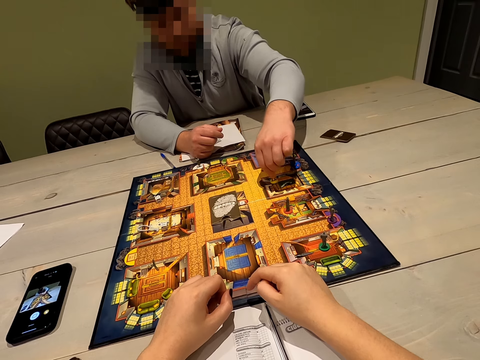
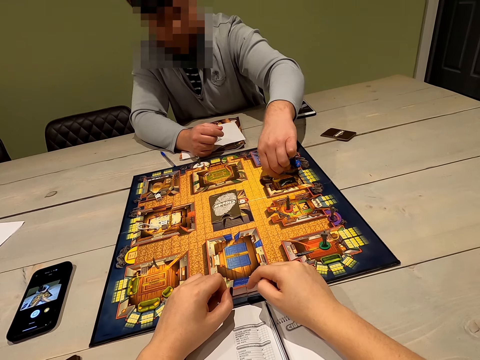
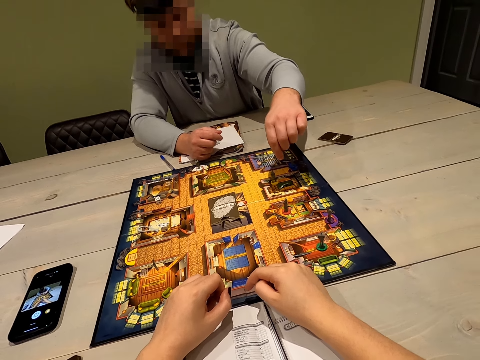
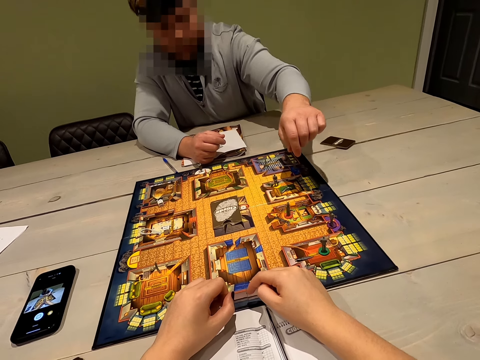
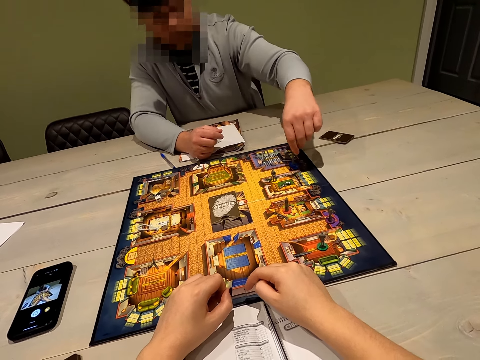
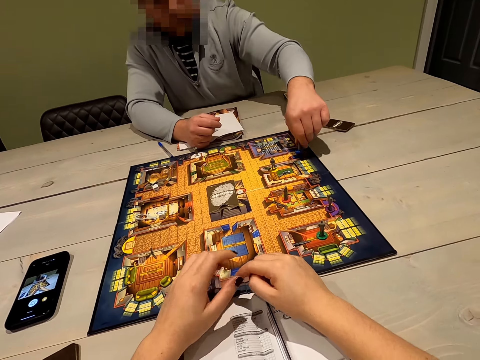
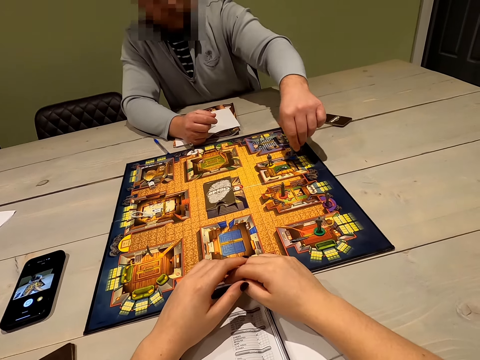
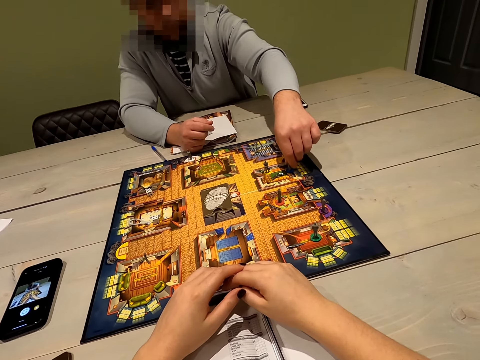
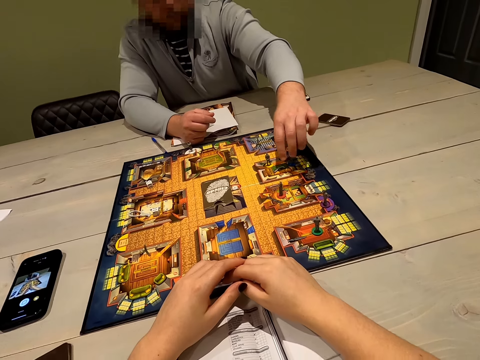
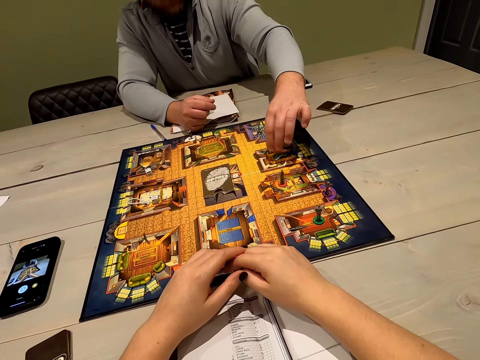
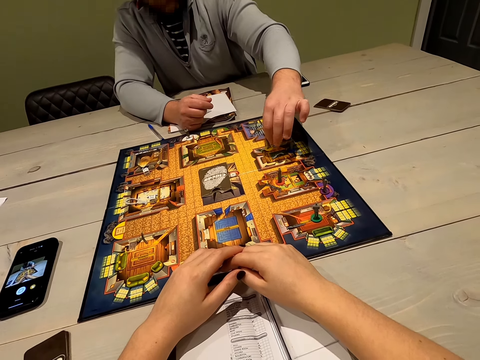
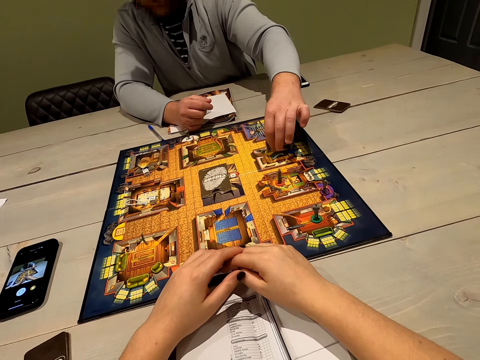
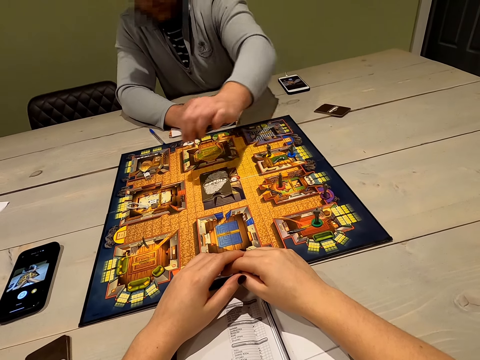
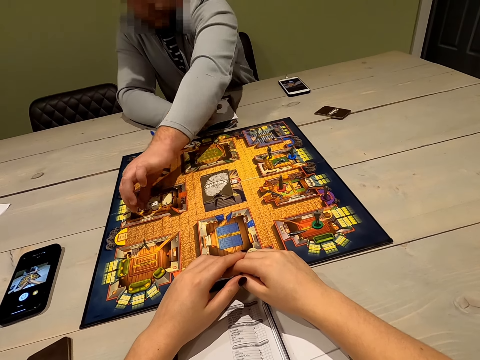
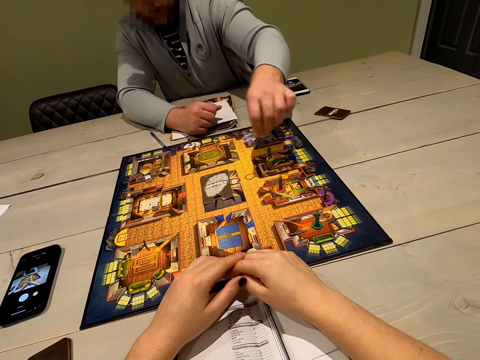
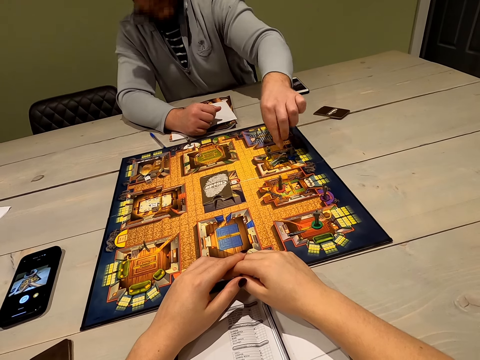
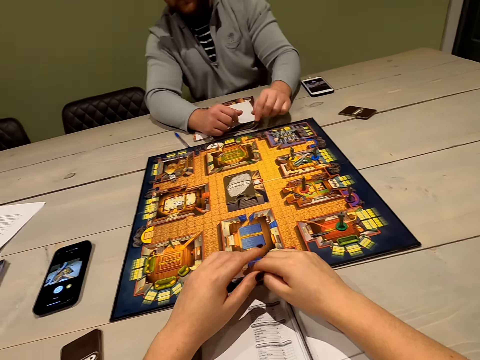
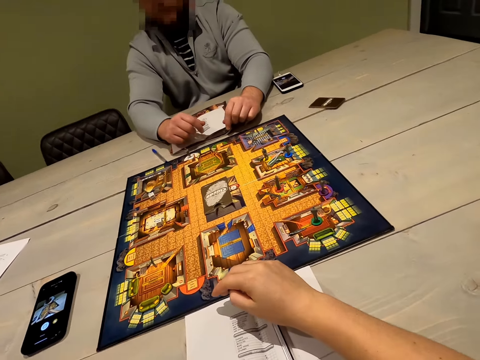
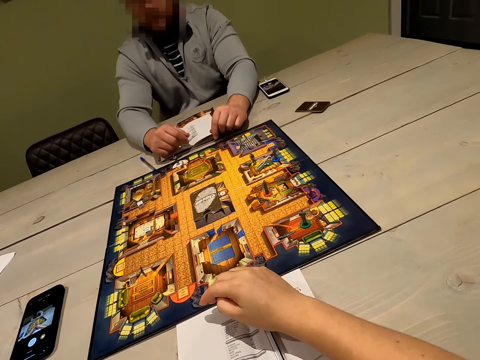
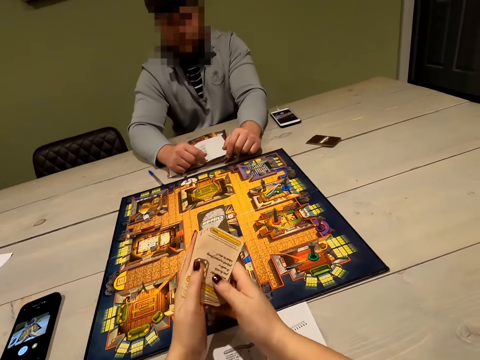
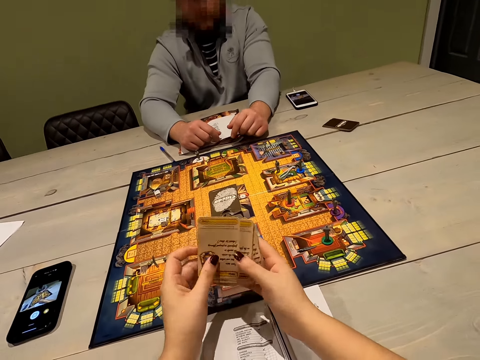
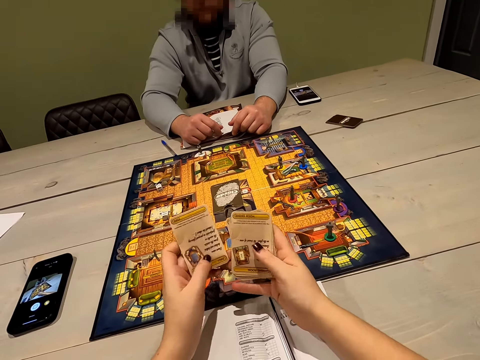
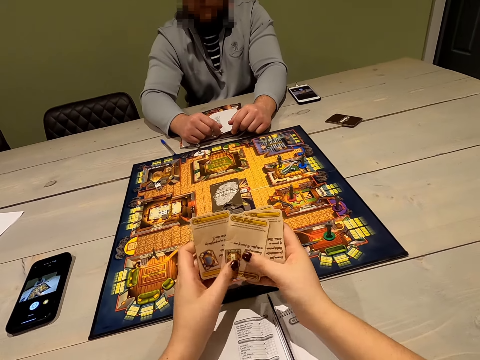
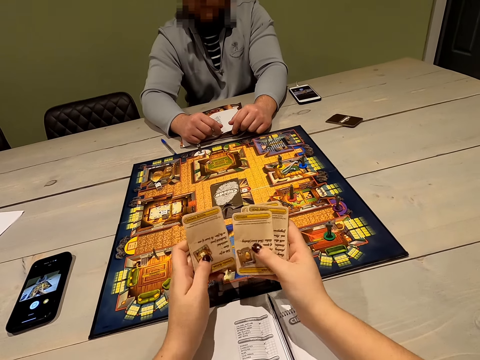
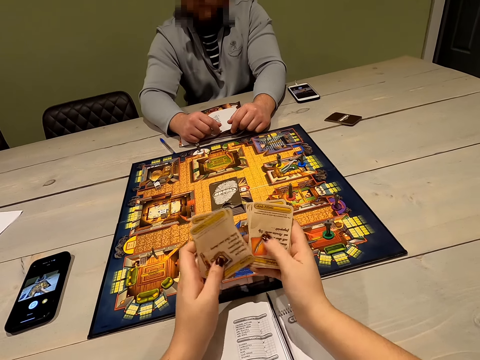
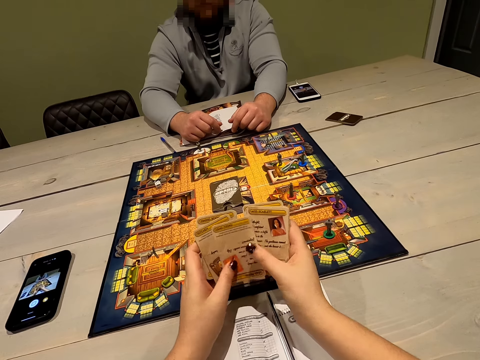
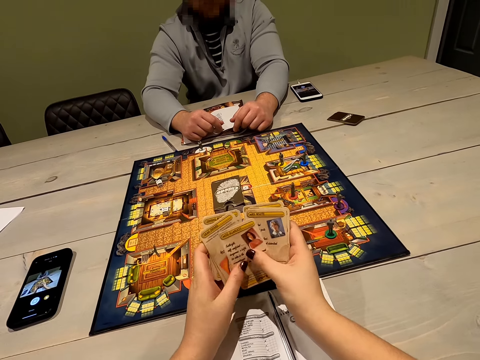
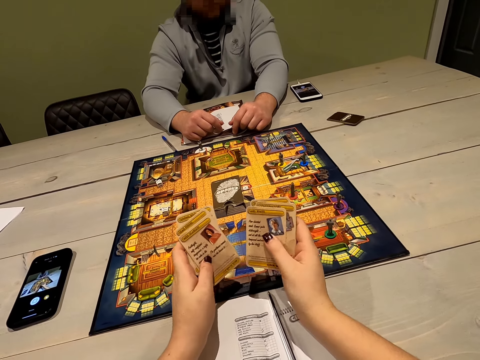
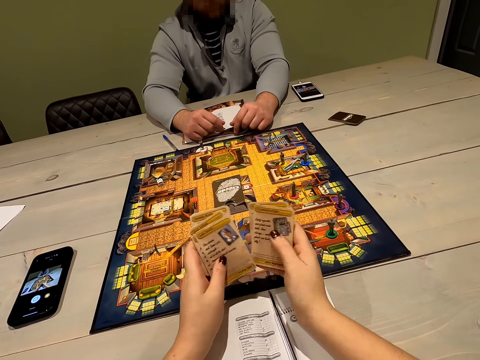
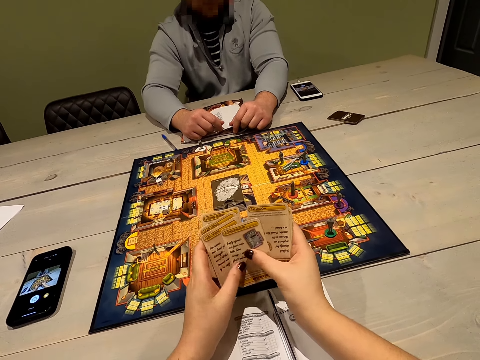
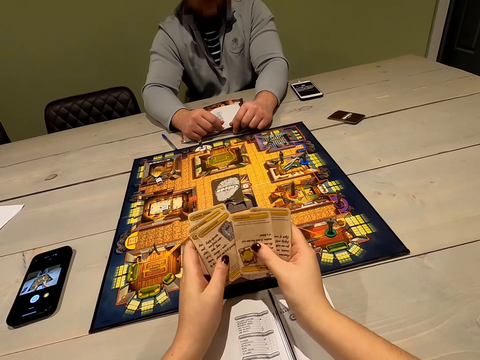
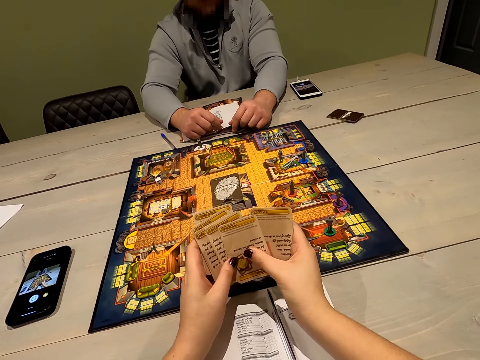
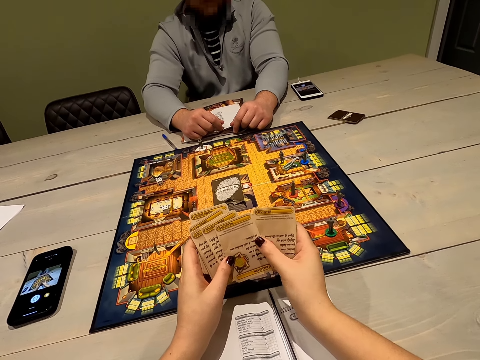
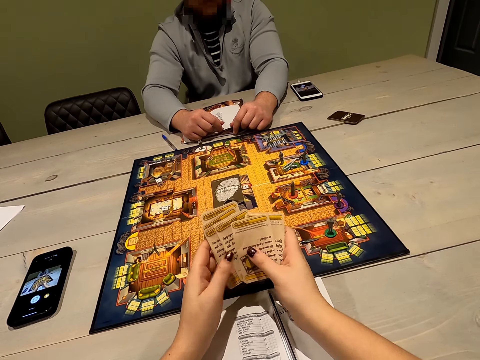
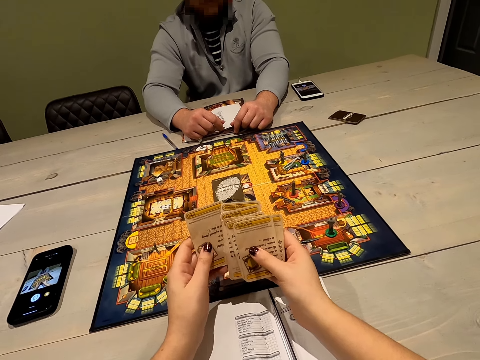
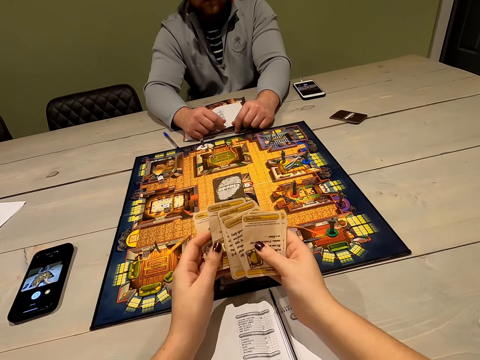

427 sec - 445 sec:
A person places the Mr. Black in the billiard room with the left hand, picks a rope from the dining room with the left hand, and places the rope in the billiard room with the left hand. The camera wearer picks the cards on the table with the left hand. They hold the cards with both hands. They move the cards with the right hand. They place the cards in the left hand with the right hand. They reshuffle the cards.

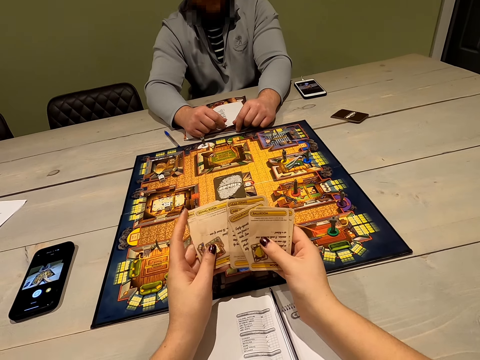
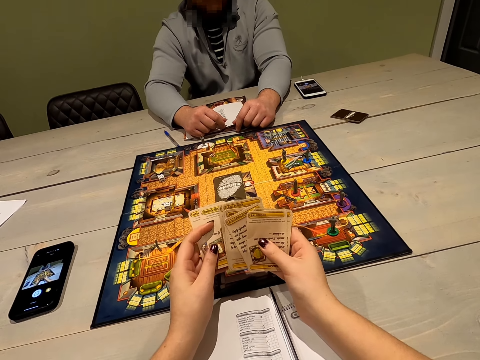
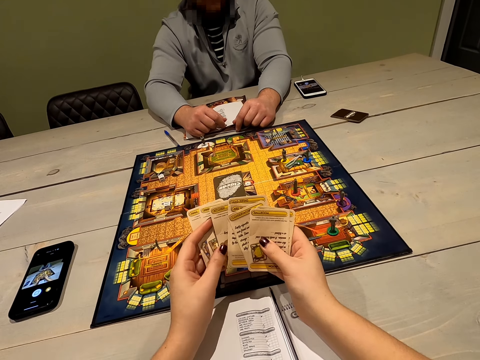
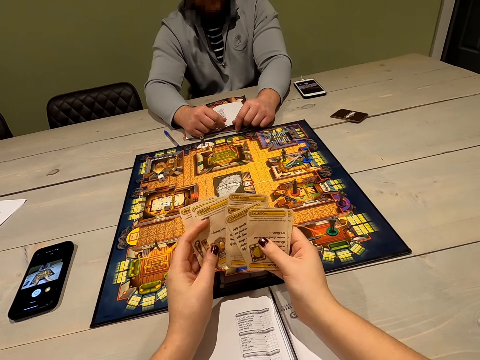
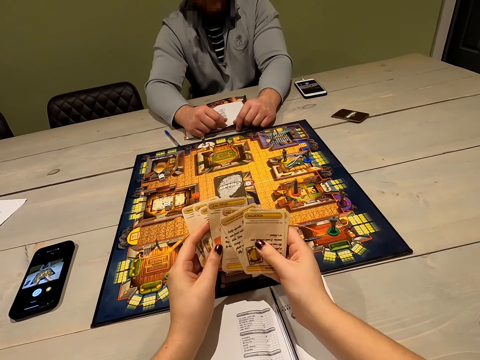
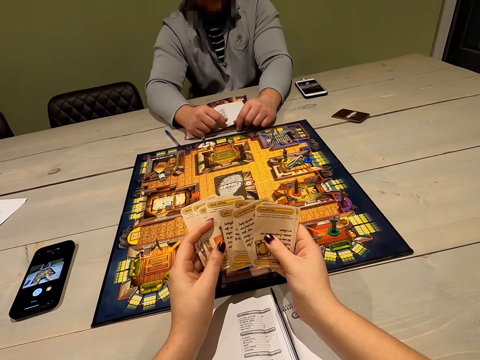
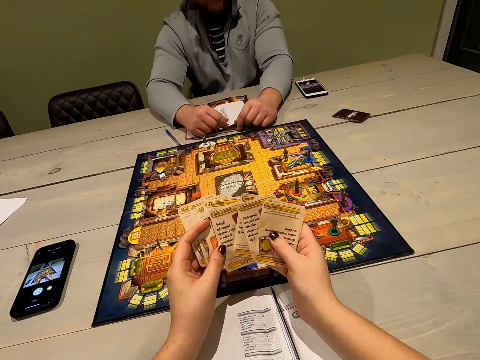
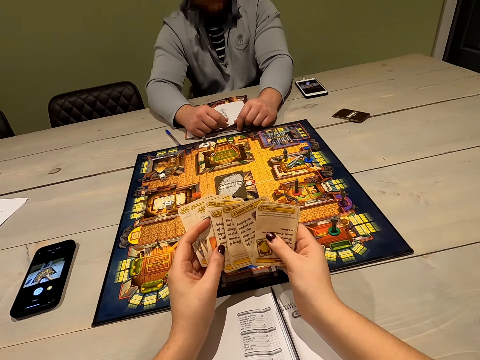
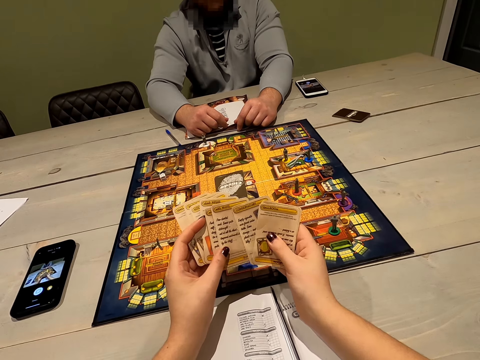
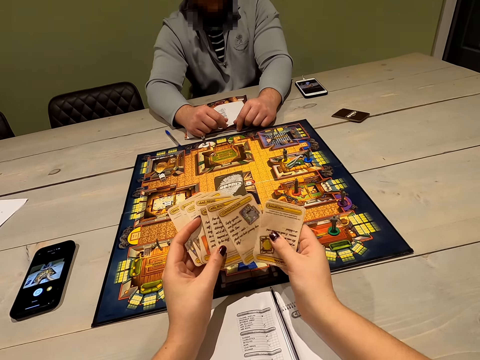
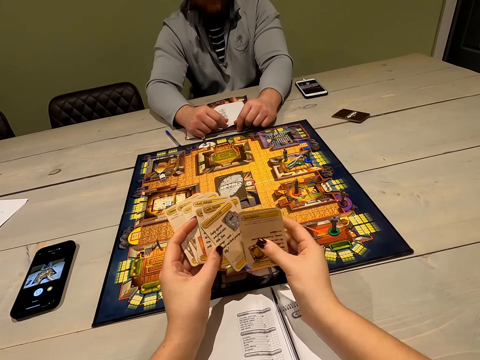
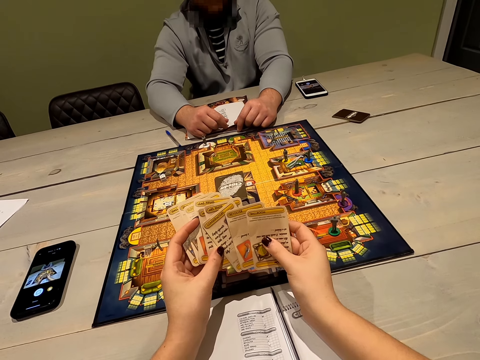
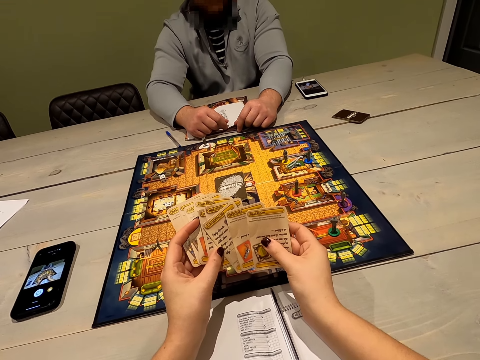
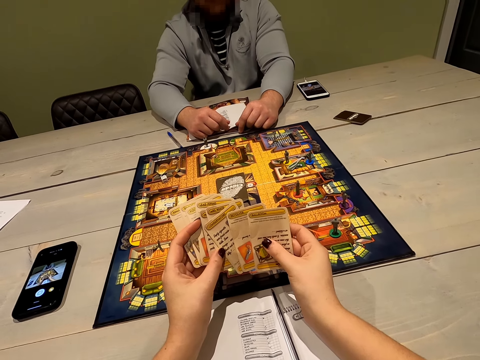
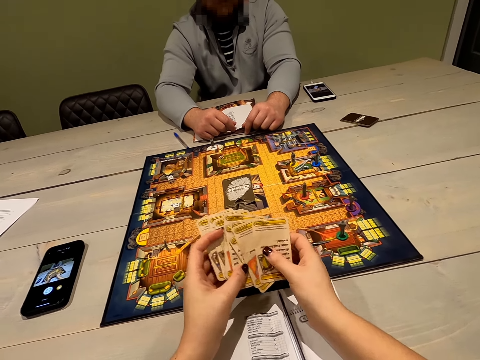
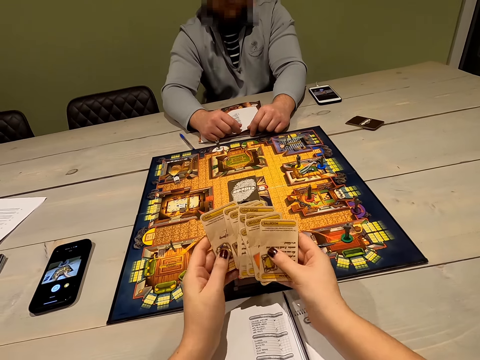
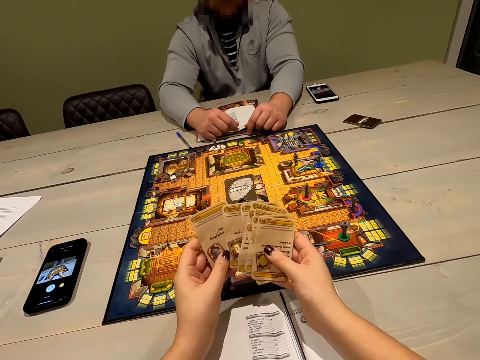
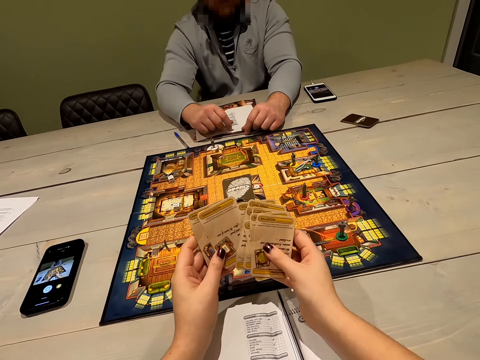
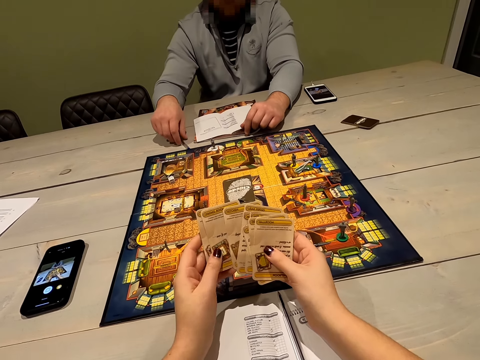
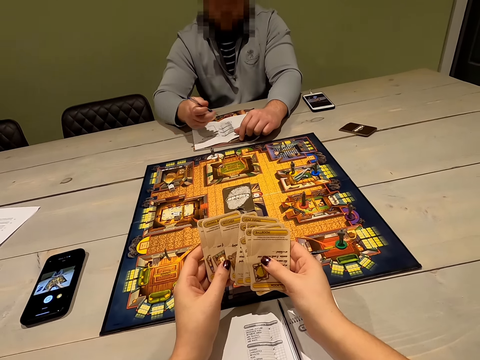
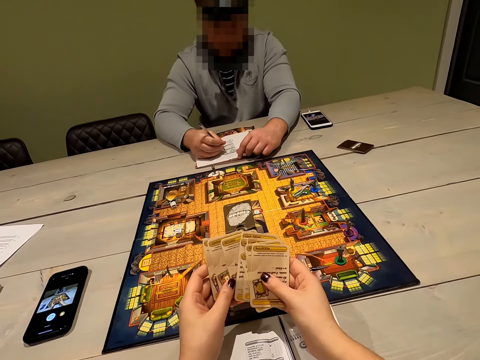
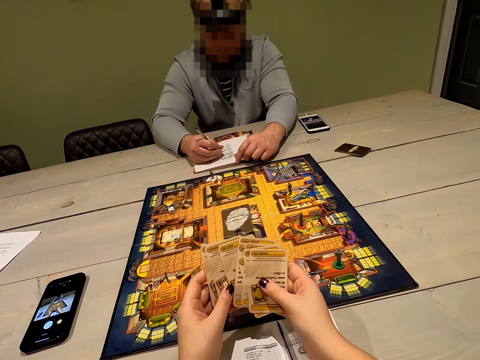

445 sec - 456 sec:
A person picks the pen.
